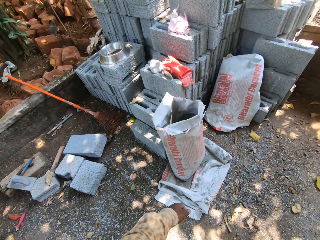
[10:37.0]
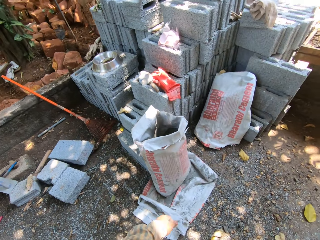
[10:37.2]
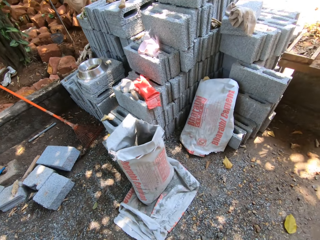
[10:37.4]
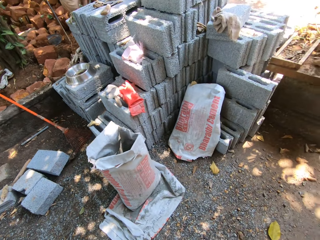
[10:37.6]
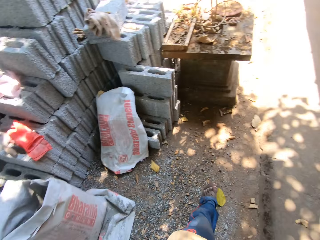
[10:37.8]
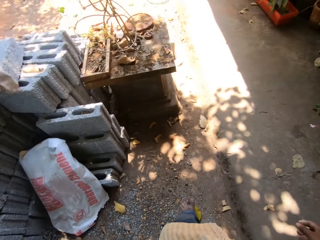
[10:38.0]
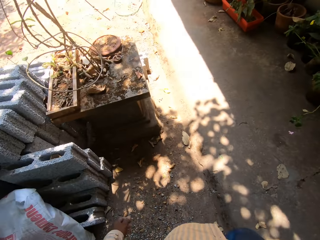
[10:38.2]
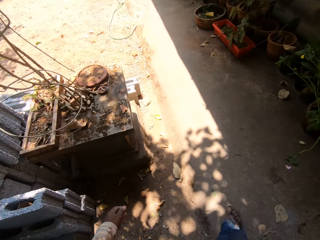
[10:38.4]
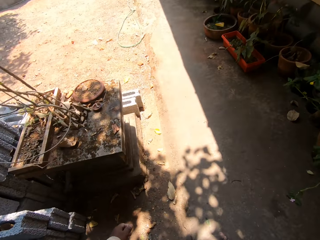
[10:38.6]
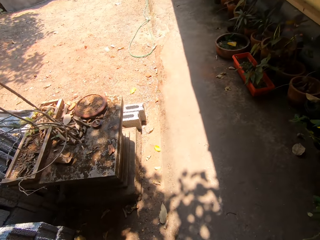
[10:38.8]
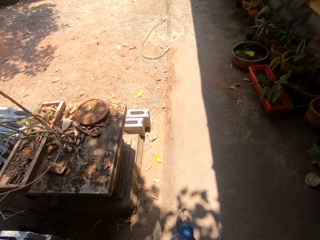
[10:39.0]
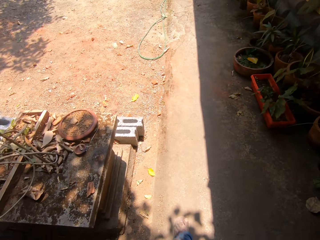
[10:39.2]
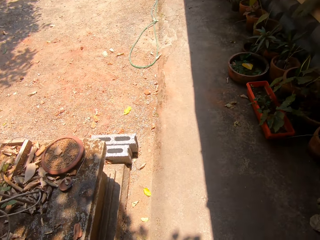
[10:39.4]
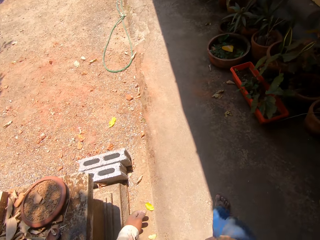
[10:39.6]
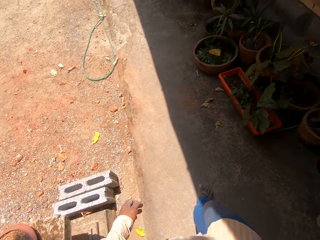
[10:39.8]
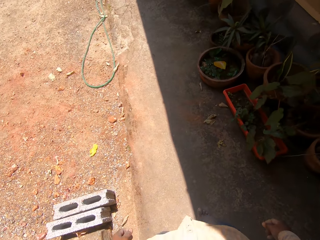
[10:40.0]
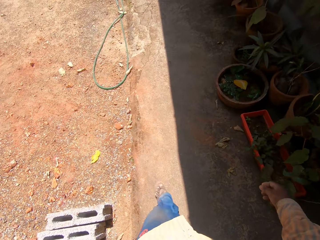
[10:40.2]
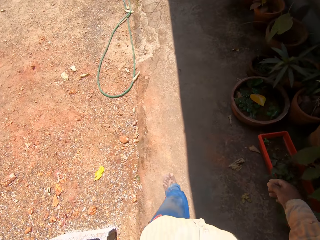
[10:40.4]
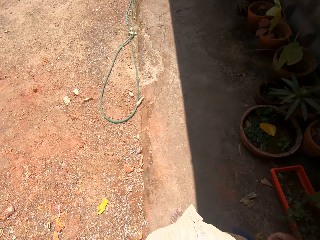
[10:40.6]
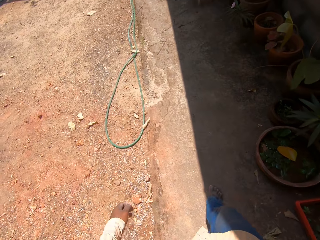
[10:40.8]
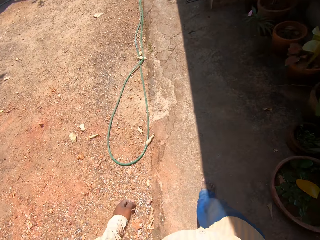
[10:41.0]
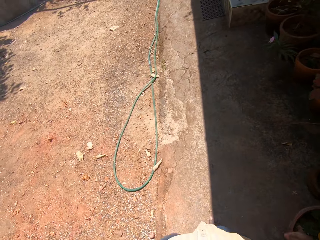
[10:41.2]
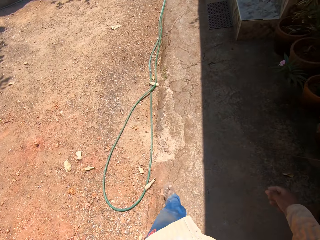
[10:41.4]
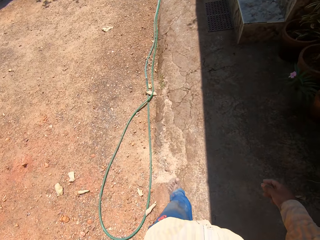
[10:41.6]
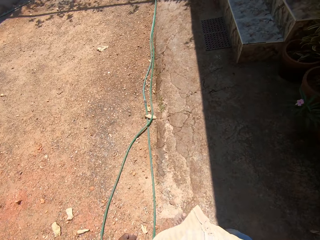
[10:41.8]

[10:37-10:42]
The camera wearer walks a few steps.

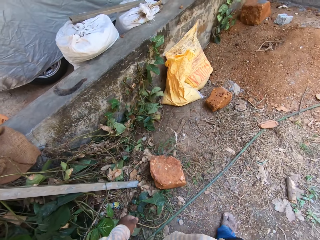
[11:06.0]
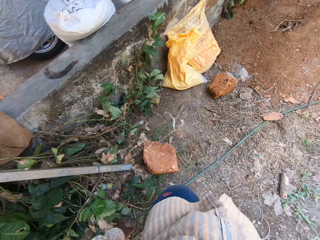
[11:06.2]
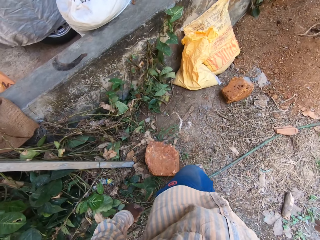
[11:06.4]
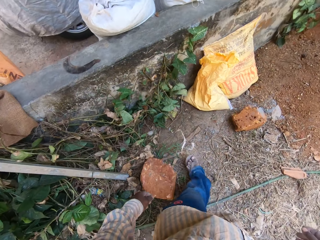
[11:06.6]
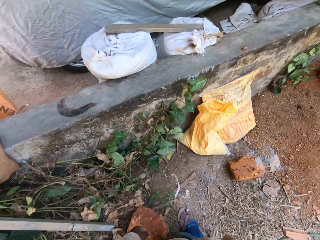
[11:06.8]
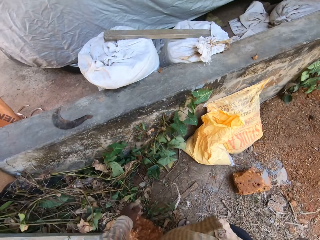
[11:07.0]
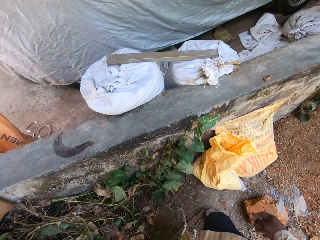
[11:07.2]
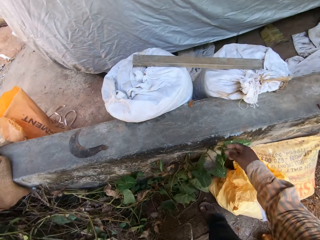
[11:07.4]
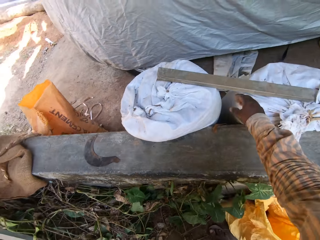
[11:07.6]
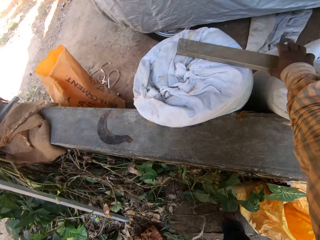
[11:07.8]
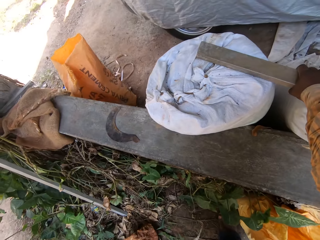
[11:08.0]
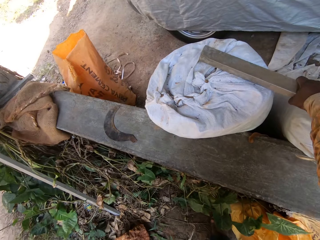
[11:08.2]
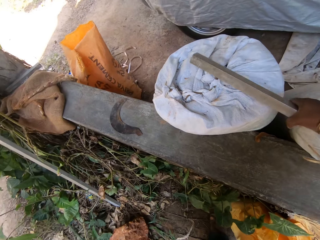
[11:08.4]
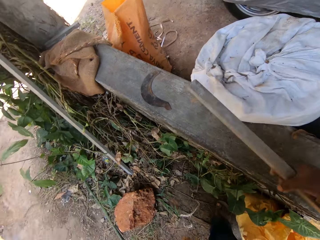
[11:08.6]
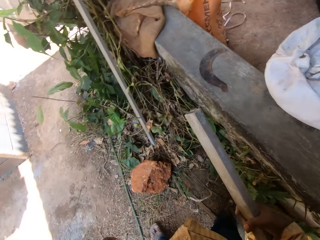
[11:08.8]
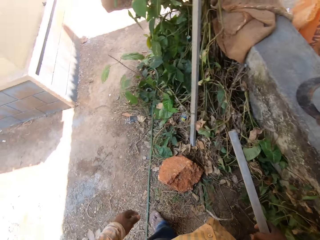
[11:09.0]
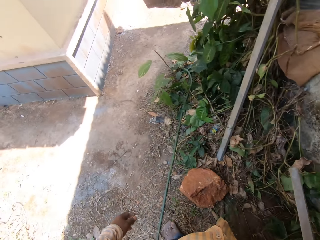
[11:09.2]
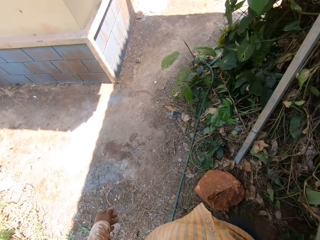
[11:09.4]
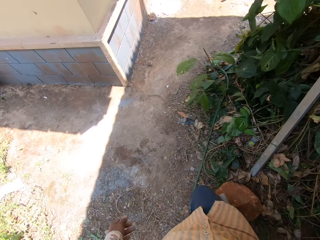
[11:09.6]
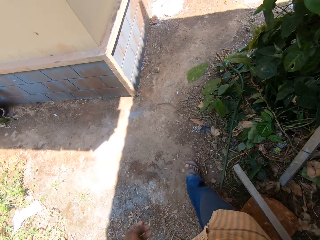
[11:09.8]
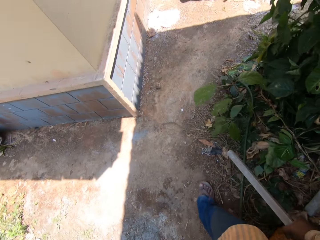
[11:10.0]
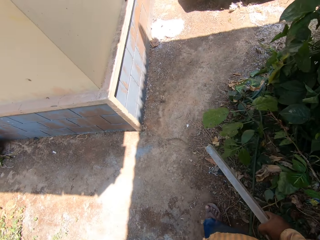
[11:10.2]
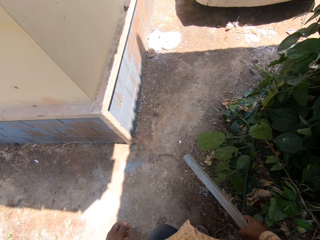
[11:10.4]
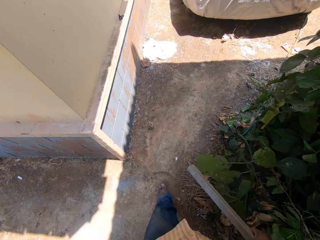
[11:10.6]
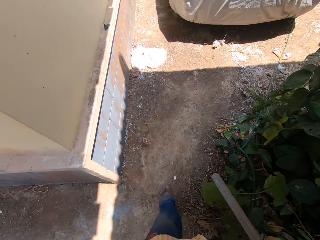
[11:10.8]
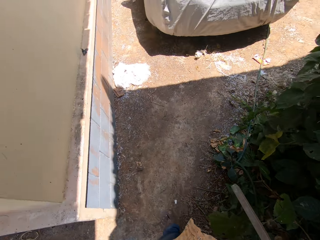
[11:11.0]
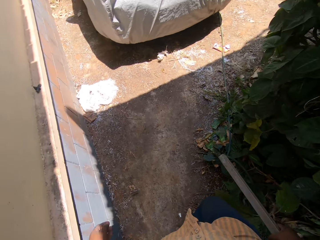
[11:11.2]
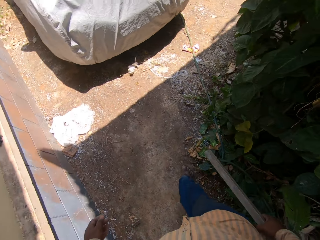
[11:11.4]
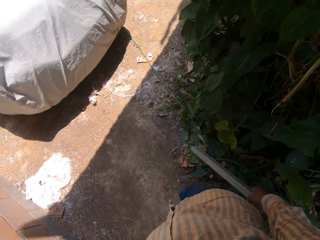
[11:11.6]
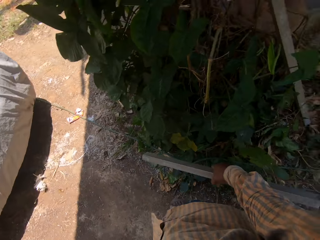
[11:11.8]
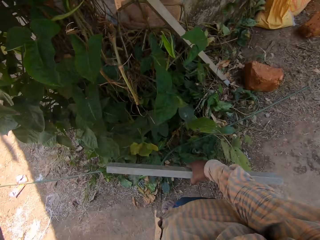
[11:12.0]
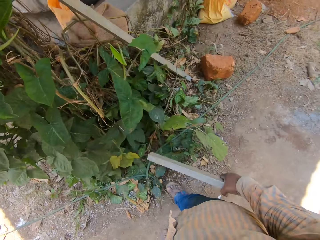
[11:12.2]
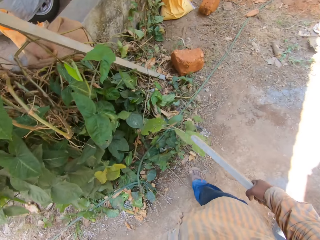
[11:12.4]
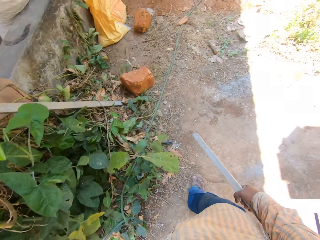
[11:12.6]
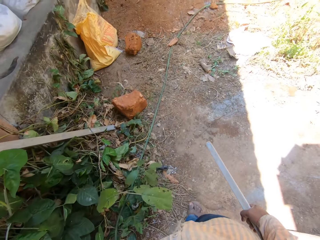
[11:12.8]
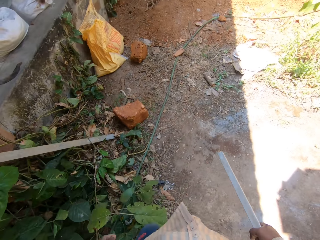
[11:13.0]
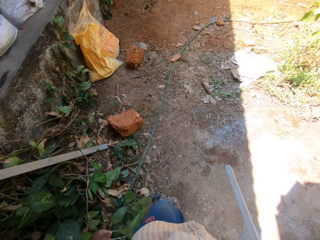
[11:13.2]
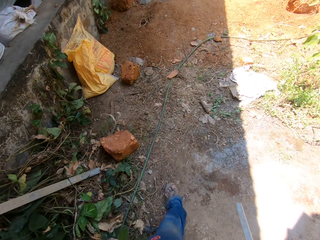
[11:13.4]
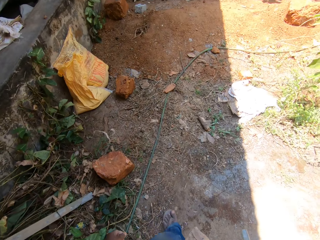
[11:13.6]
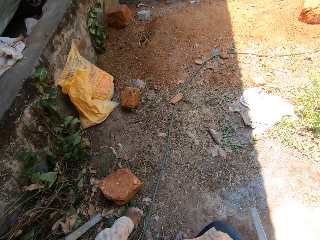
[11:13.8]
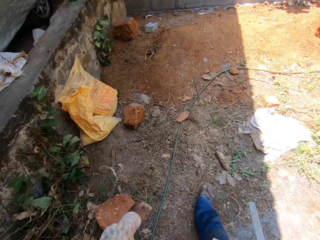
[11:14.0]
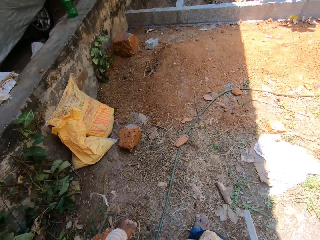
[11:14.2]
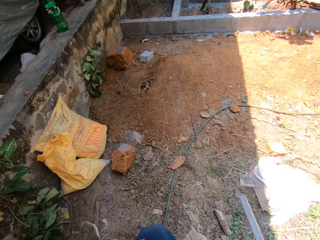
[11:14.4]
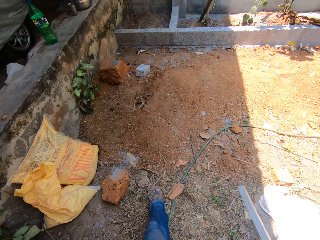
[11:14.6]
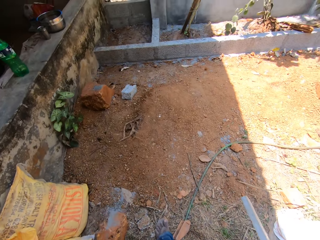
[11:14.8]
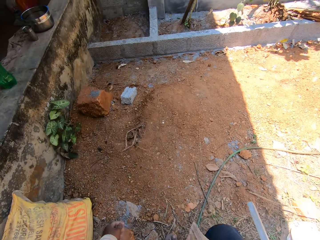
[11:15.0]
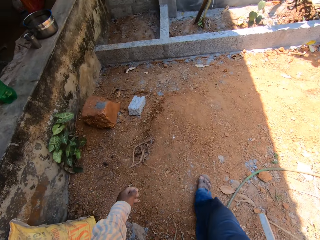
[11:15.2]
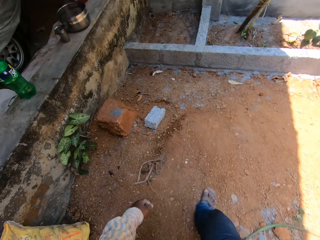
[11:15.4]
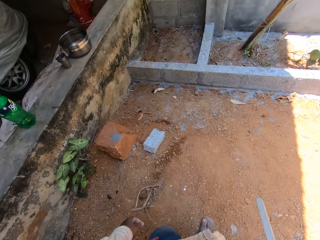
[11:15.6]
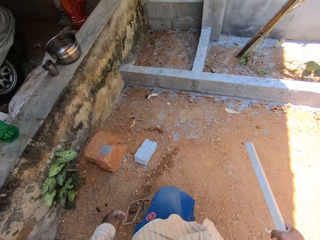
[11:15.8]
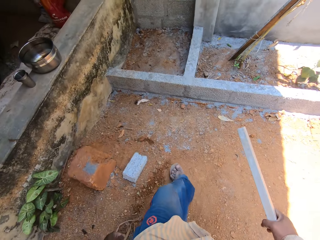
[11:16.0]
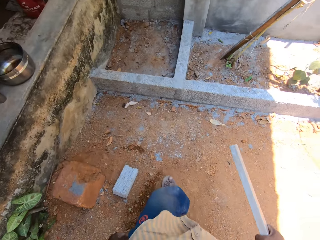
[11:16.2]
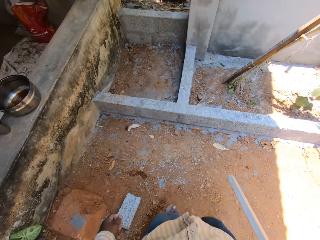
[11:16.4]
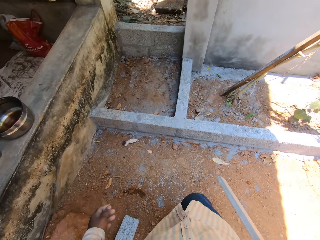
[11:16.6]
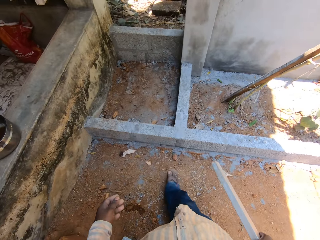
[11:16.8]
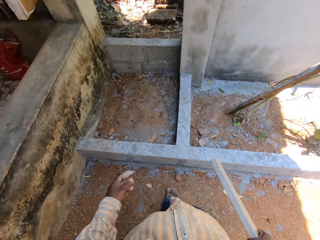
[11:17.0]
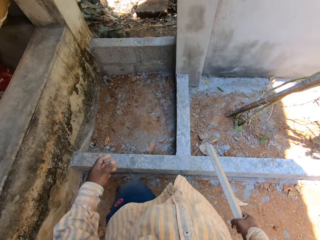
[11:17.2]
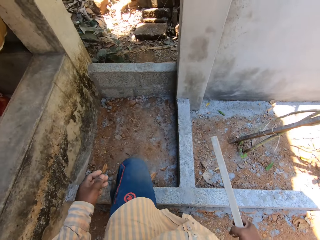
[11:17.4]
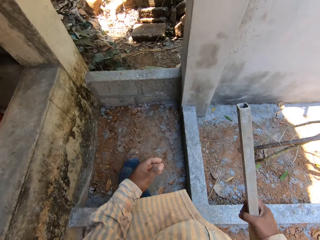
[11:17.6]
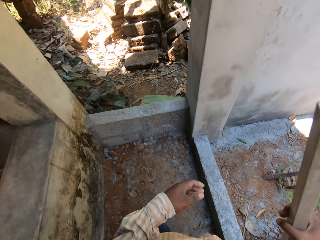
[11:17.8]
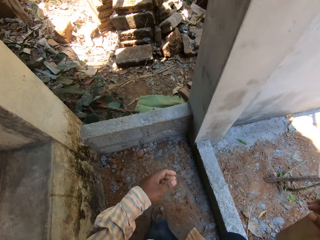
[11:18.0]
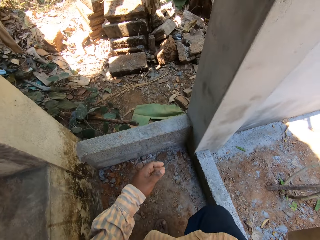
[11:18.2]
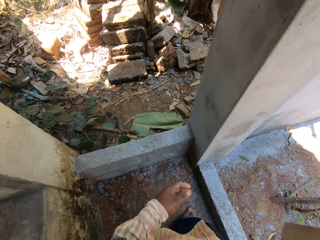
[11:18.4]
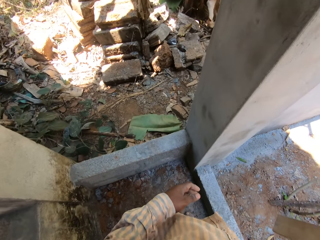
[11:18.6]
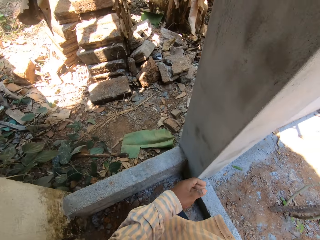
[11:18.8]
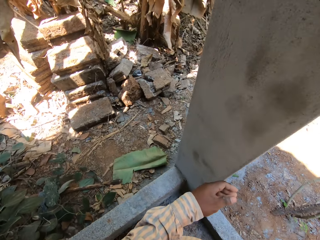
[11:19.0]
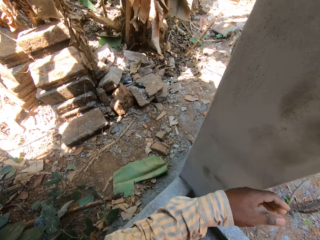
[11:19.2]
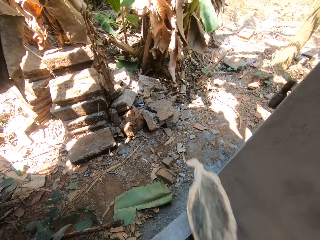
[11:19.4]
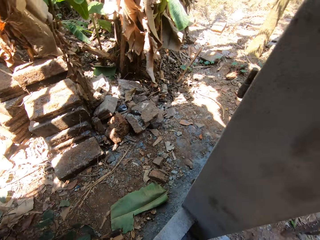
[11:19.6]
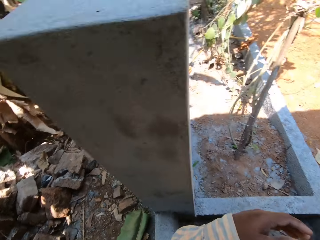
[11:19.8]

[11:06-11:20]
The camera wearer picks up a metal bar or piece of wood from some bags with his right hand. He walks a few steps. He turns around. He walks a few steps.

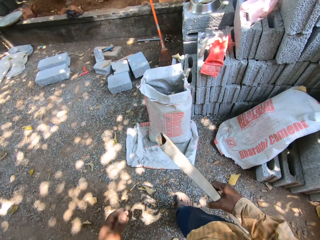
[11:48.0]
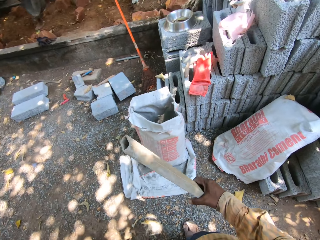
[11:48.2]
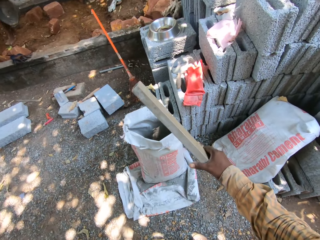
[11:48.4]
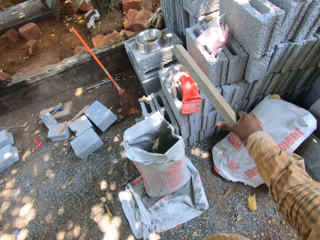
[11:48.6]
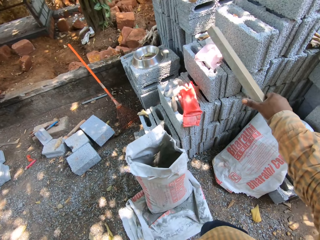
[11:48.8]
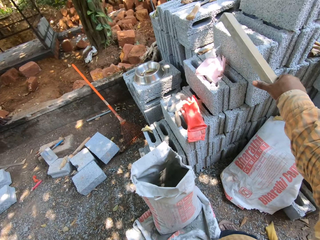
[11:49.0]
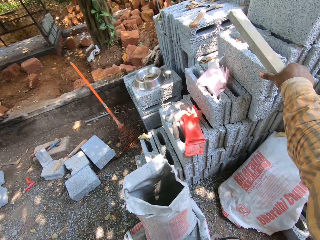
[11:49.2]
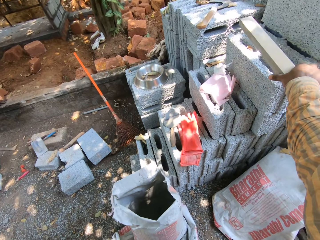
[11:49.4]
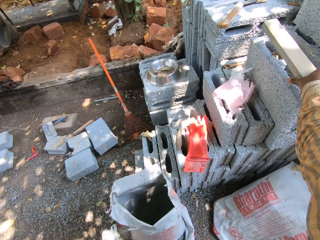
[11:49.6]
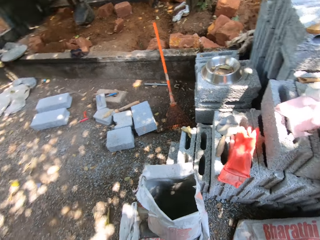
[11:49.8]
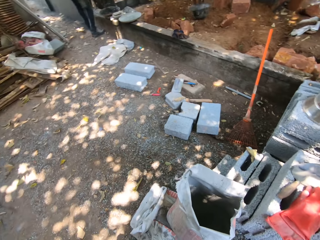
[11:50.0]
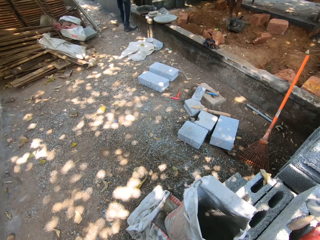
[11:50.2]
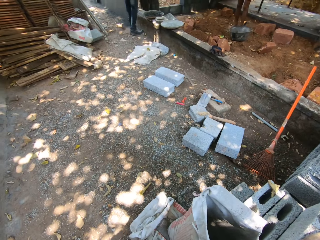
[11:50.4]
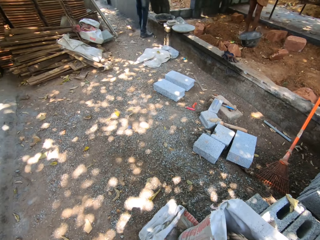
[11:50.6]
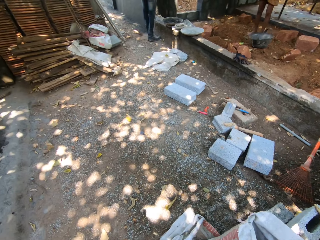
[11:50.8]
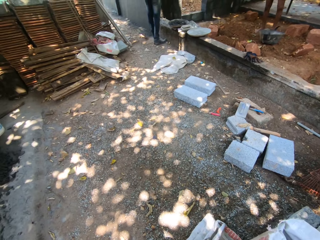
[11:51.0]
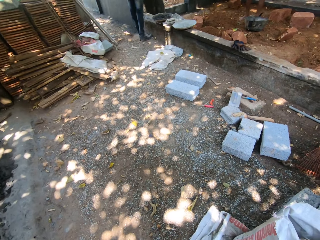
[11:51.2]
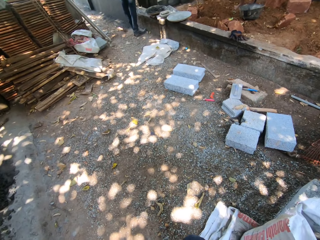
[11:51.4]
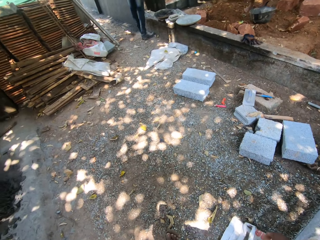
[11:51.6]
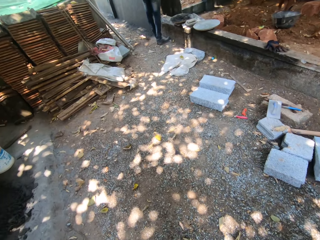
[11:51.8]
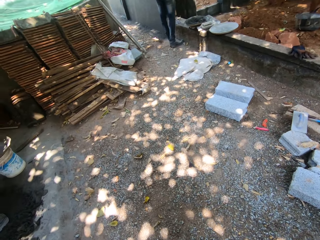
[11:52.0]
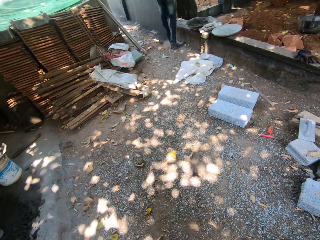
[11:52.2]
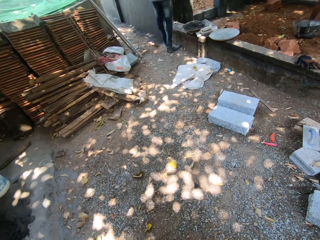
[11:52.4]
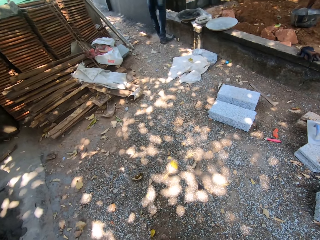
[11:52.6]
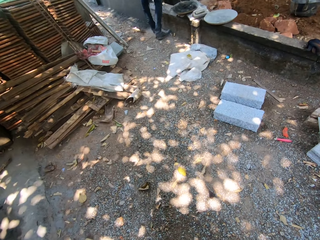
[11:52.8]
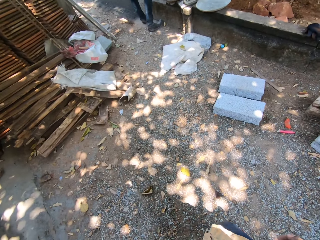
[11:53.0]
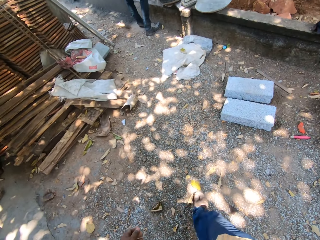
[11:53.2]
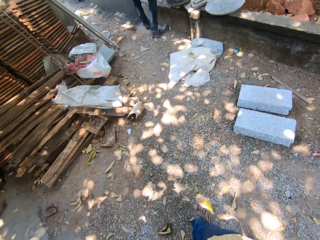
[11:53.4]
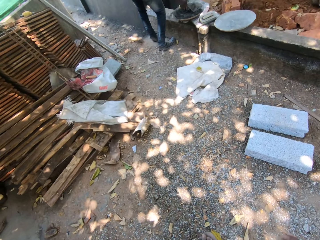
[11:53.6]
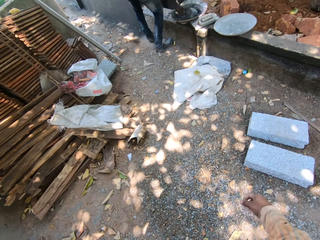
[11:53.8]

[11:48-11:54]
The camera wearer places the metal bar on a cement block with his right hand.
